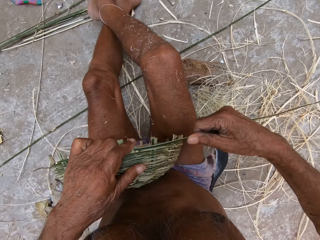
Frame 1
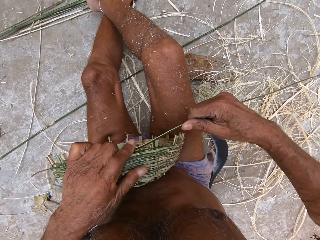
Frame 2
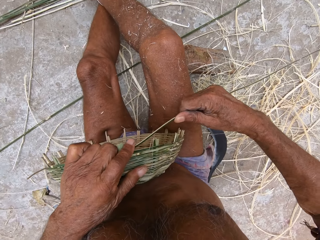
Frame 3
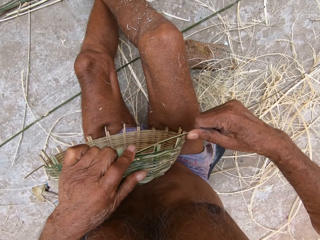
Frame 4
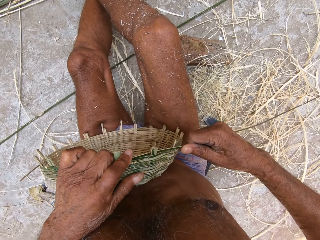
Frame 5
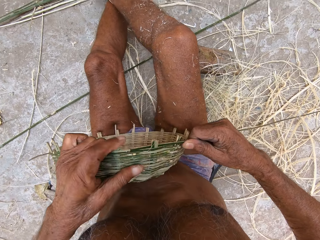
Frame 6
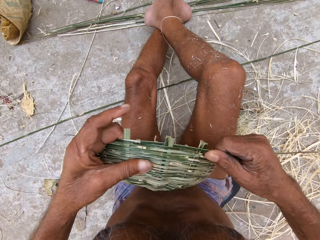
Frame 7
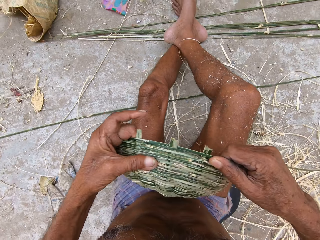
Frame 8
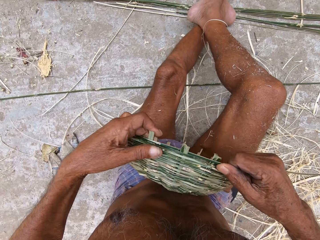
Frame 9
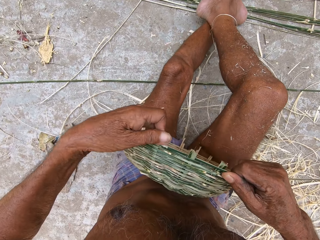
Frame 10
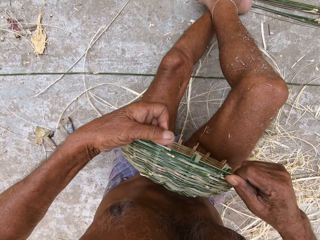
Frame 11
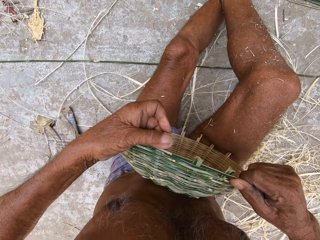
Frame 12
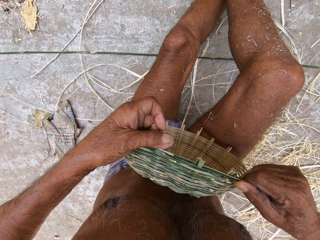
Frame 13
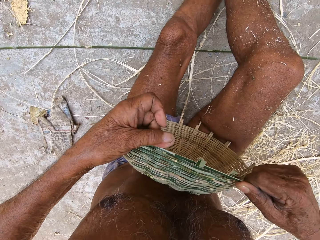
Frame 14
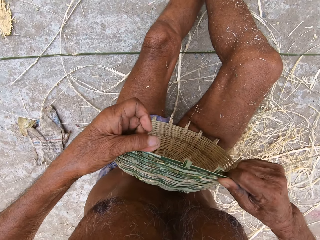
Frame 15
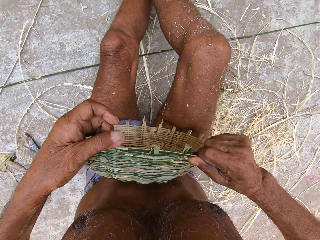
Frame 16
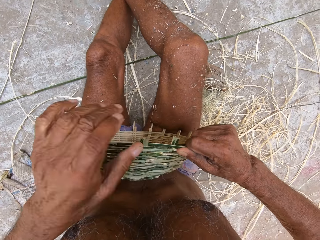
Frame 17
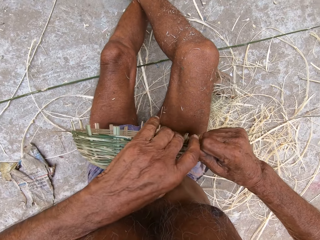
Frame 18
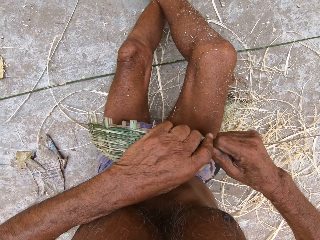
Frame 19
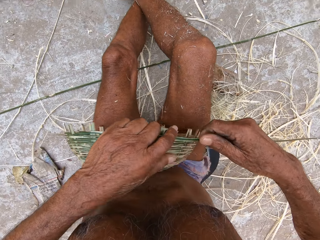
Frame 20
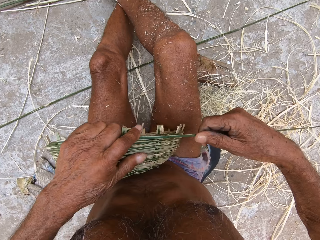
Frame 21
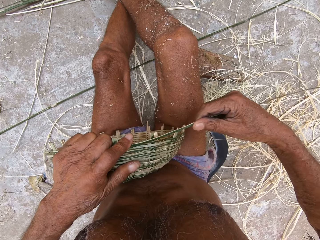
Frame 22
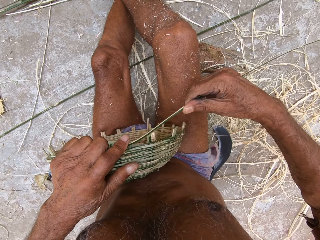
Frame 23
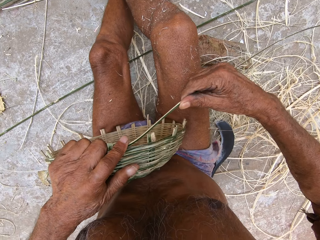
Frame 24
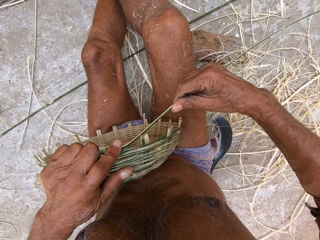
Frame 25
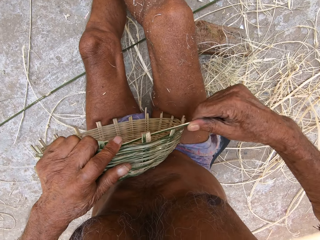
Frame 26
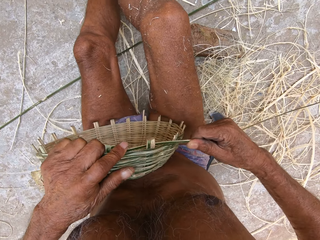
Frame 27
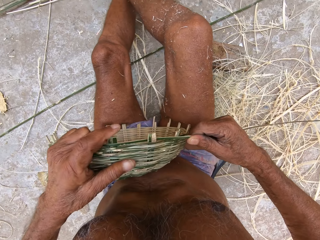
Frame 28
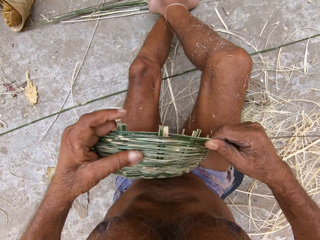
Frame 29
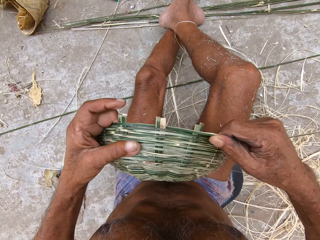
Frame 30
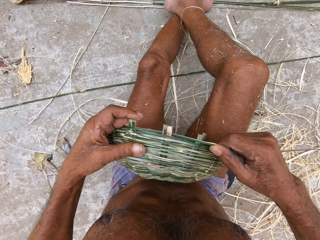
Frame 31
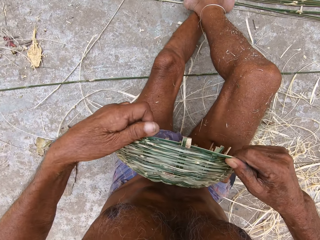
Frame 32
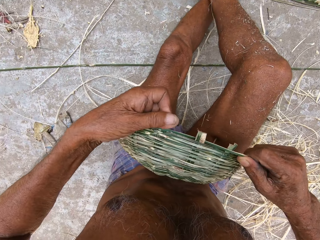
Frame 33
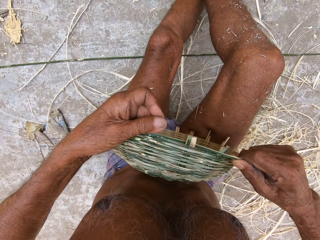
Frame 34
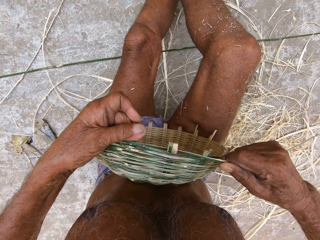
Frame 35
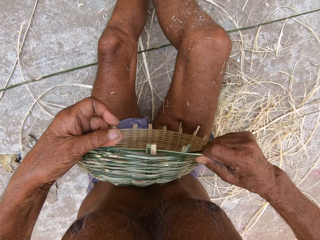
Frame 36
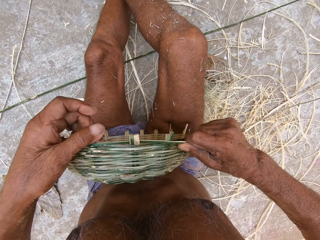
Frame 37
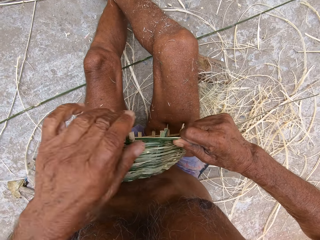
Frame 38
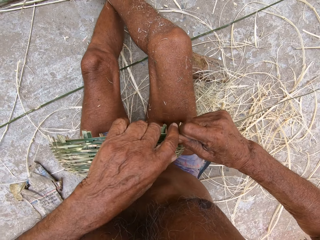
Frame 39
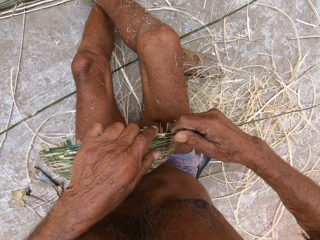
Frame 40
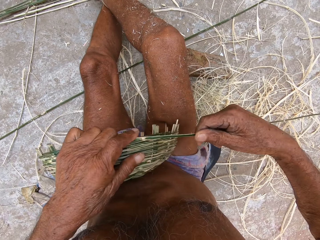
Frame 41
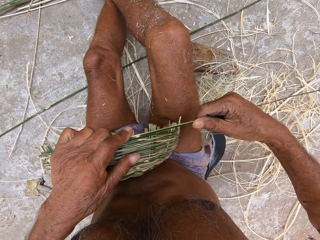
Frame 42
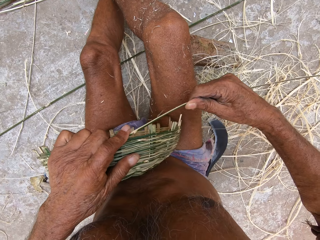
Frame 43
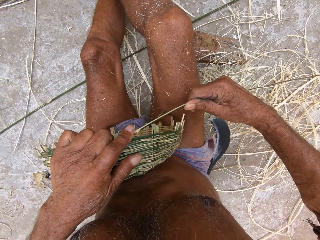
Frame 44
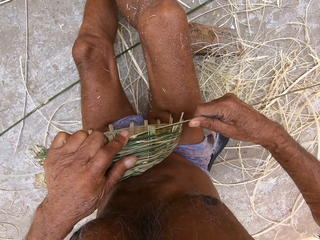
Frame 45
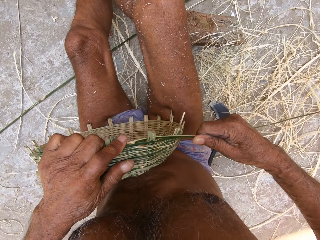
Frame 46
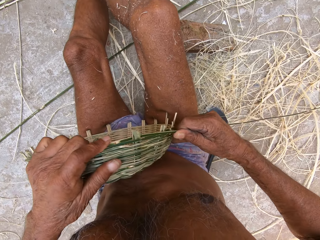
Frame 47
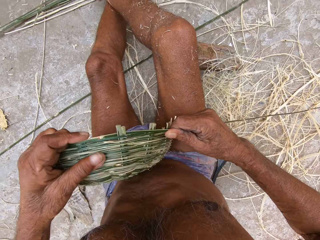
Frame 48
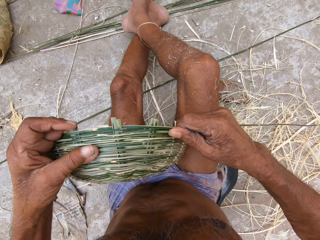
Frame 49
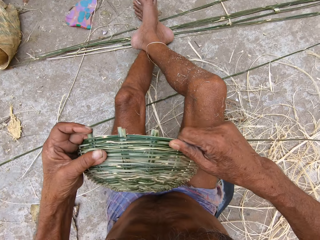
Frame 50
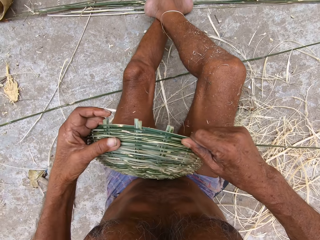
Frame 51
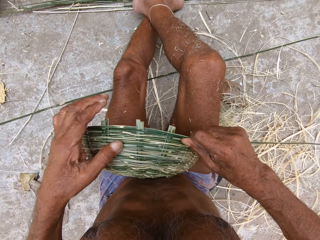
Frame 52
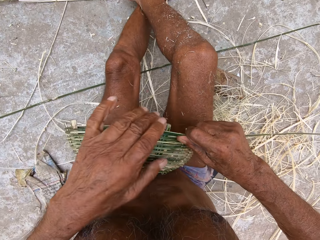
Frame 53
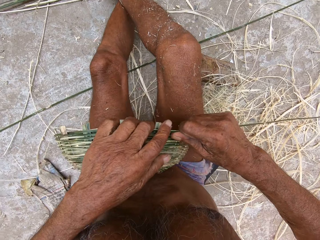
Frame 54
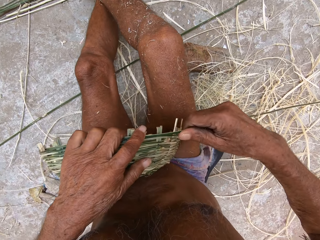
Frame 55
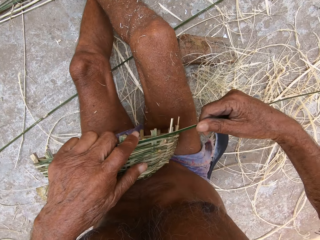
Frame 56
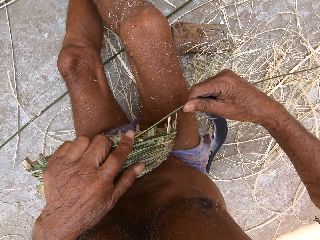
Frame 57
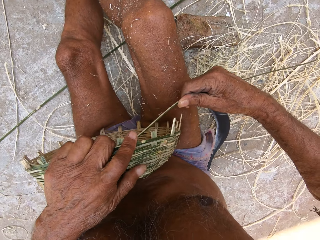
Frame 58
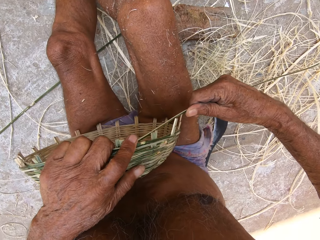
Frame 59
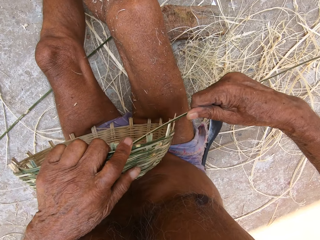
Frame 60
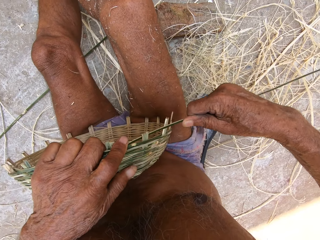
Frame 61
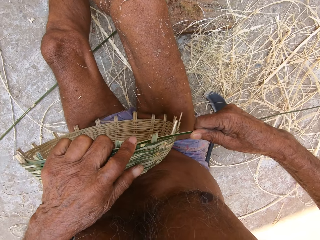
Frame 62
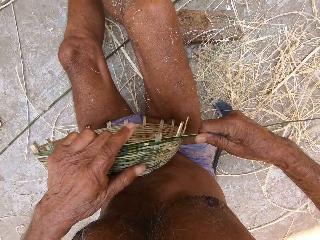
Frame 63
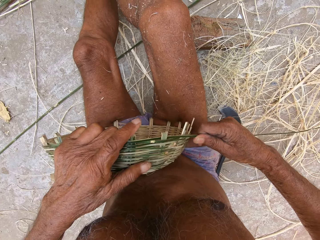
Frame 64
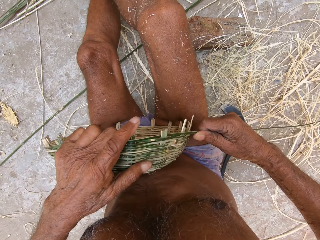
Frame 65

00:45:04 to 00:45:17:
The camera wearer sews a basket with a fiber. They sew the basket with the fiber repeatedly.

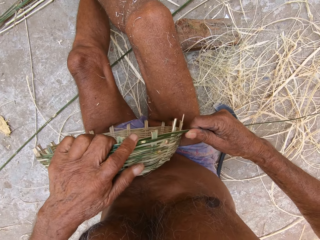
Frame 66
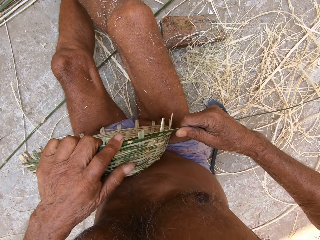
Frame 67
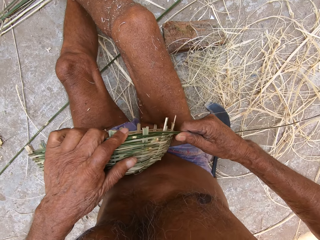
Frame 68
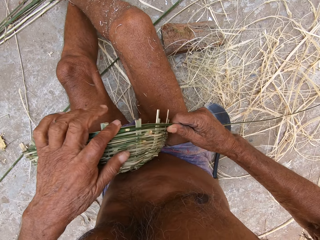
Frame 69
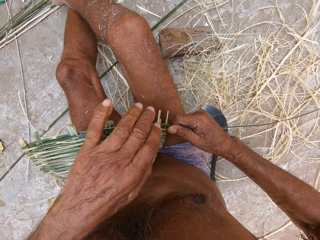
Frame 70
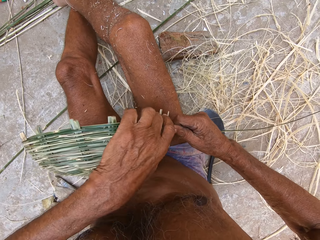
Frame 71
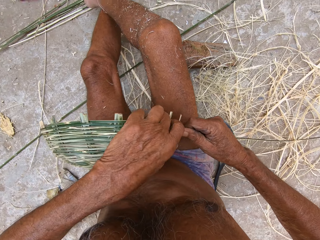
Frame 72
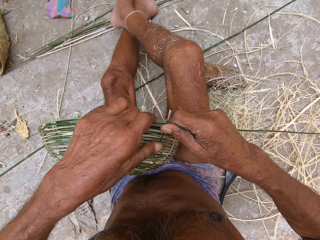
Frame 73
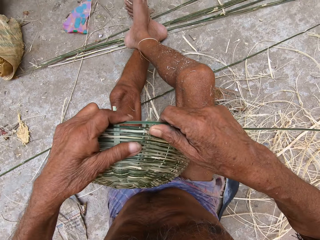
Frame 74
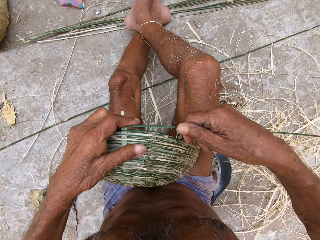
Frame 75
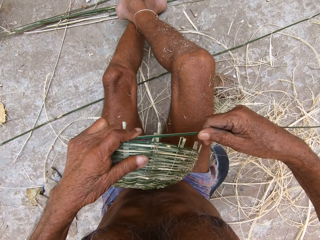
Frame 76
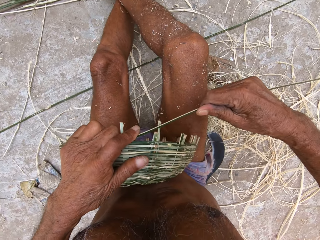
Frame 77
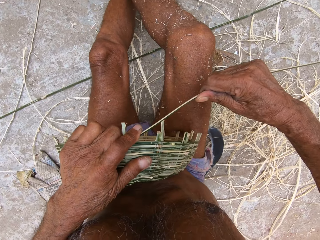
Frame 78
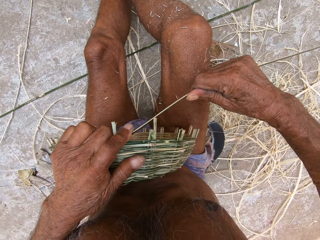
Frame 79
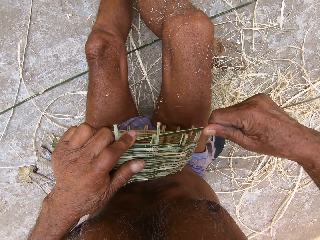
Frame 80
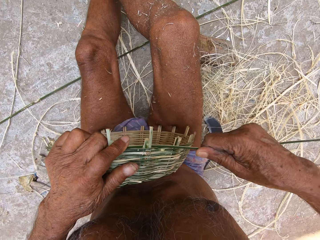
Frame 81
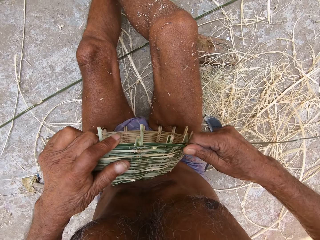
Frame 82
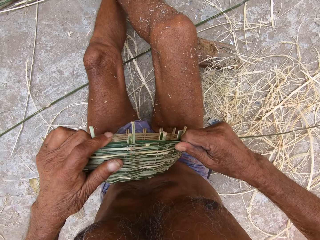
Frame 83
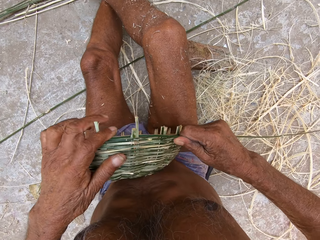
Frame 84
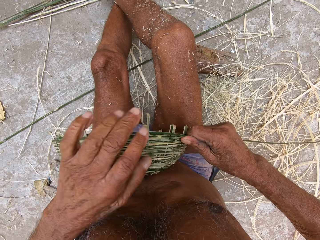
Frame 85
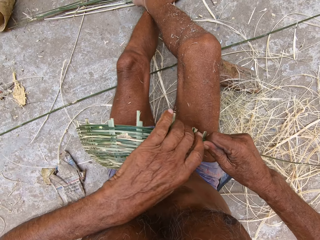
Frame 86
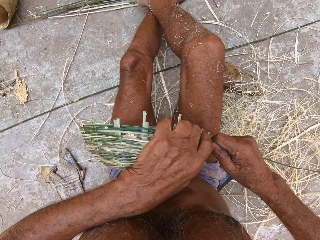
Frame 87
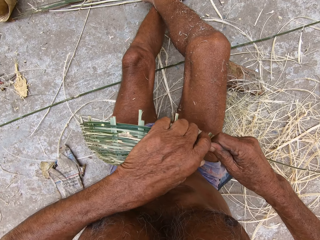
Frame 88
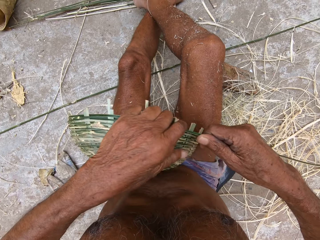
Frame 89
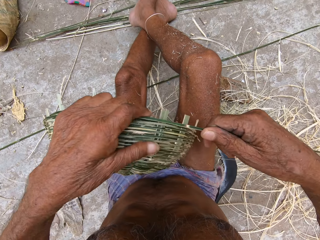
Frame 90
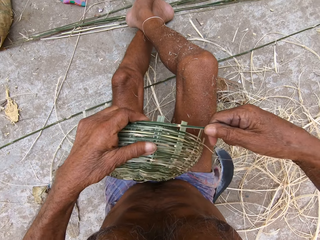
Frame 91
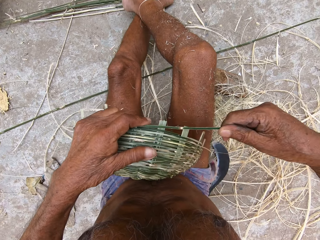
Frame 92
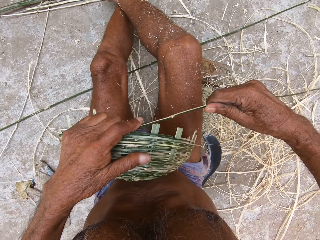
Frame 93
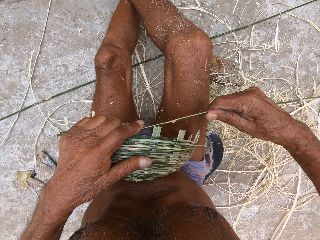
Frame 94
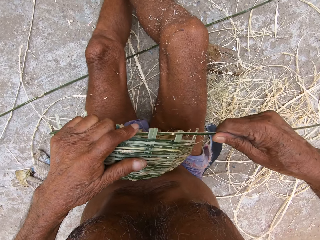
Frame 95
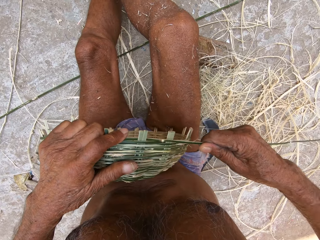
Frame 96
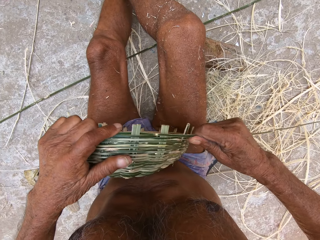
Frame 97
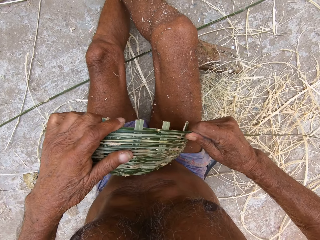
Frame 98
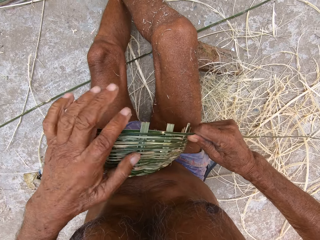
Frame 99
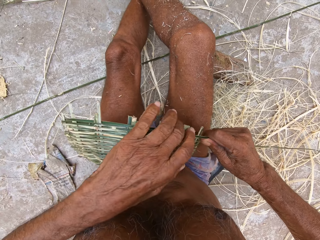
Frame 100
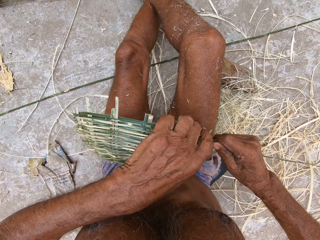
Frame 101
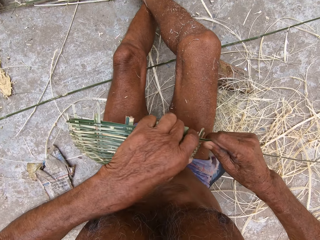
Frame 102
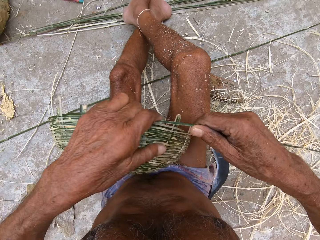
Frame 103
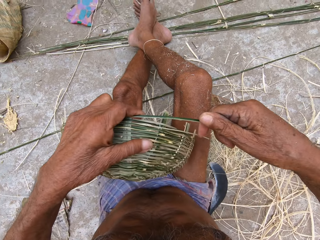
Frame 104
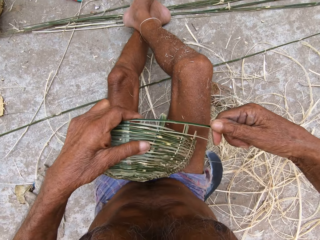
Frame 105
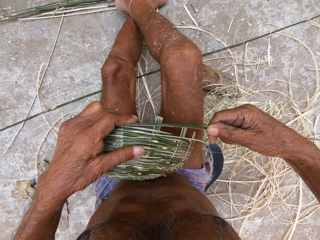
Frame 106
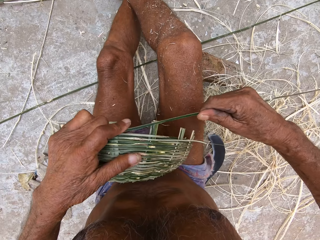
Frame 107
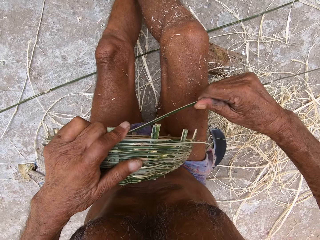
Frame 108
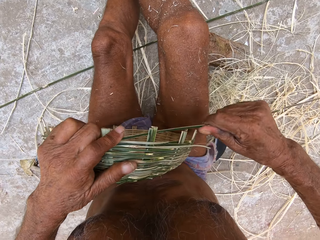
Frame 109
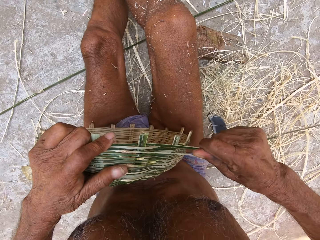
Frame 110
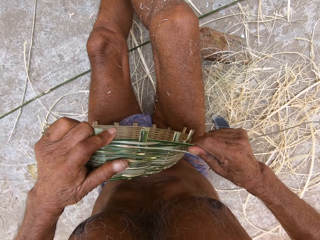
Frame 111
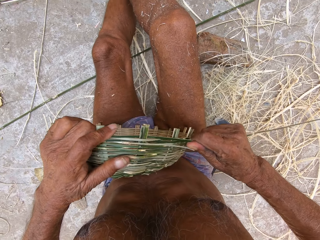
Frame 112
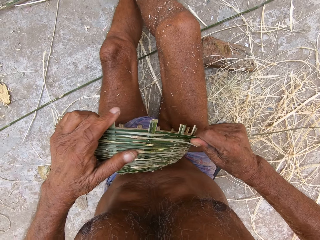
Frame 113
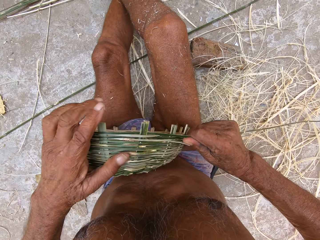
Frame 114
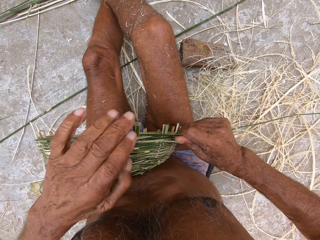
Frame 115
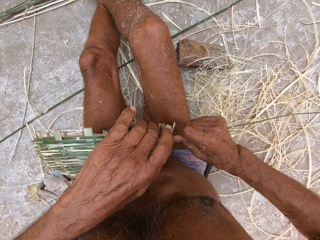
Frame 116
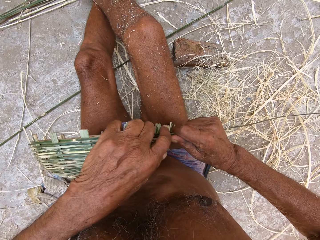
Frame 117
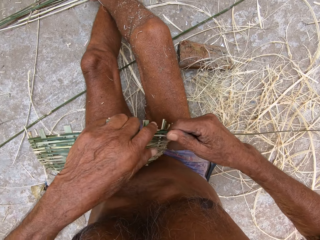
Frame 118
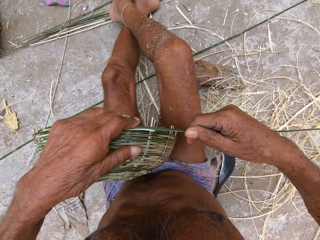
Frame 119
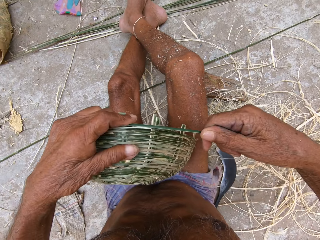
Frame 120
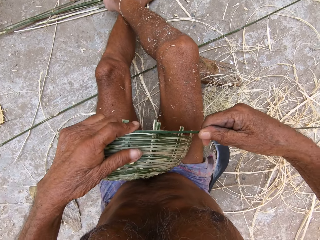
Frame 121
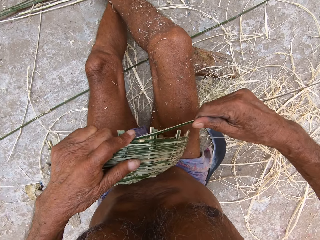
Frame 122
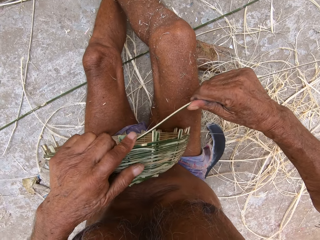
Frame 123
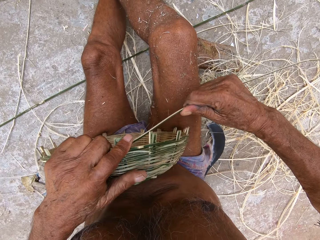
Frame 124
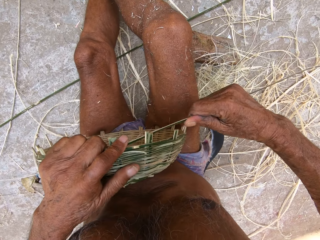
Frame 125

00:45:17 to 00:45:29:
The camera wearer turns the basket in his left hand. He weaves the bamboo strip in his right hand into the basket in his left hand. He turns the basket in his left hand. He weaves the bamboo strip in his right hand into the basket in his left hand. He turns the basket in his left hand. He weaves the bamboo strip in his right hand into the basket in his left hand. He turns the basket in his left hand. He weaves the bamboo strip in his right hand into the basket in his left hand.
